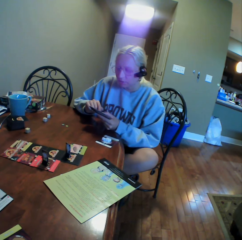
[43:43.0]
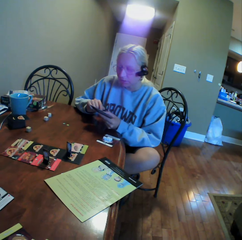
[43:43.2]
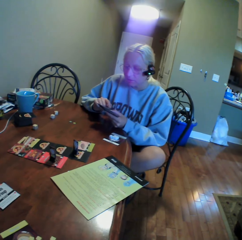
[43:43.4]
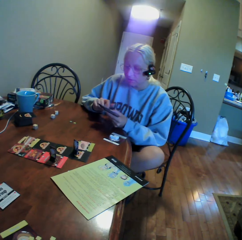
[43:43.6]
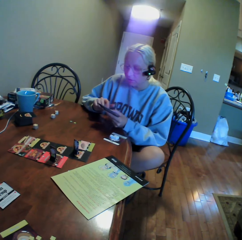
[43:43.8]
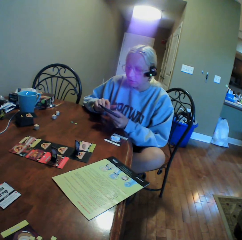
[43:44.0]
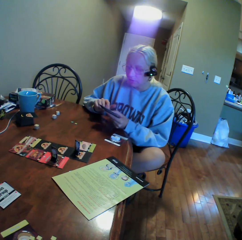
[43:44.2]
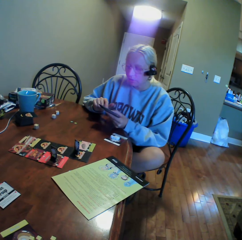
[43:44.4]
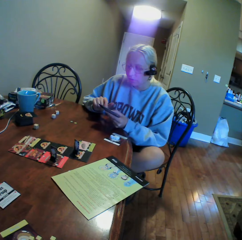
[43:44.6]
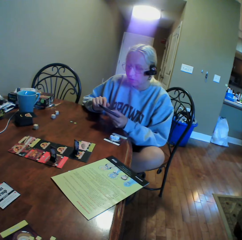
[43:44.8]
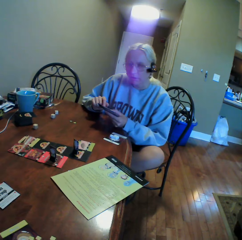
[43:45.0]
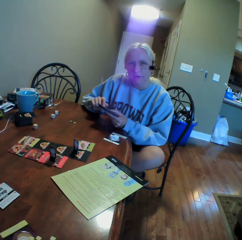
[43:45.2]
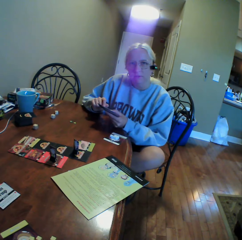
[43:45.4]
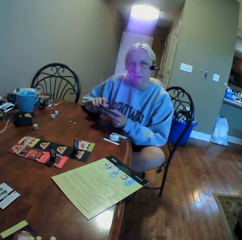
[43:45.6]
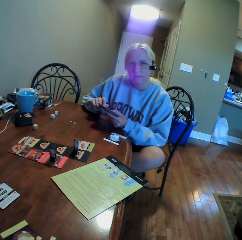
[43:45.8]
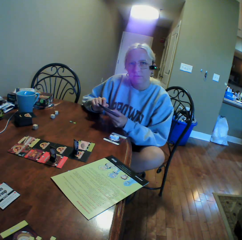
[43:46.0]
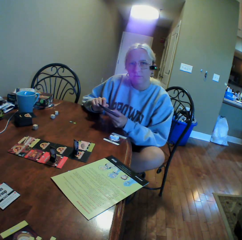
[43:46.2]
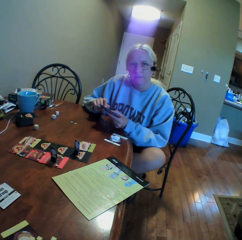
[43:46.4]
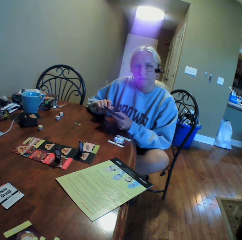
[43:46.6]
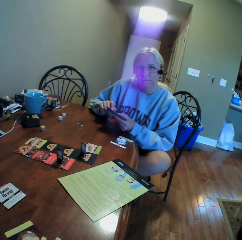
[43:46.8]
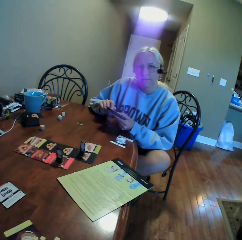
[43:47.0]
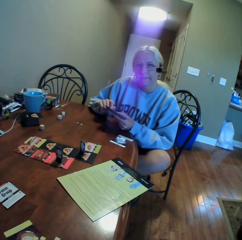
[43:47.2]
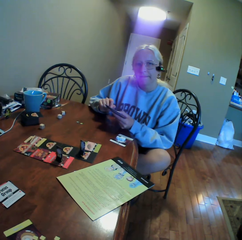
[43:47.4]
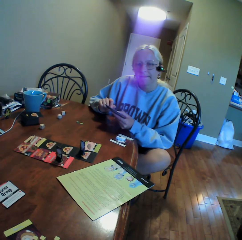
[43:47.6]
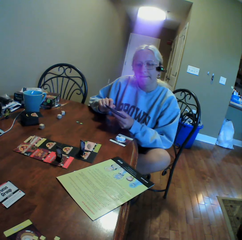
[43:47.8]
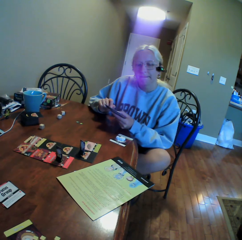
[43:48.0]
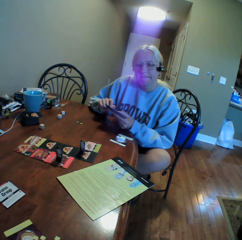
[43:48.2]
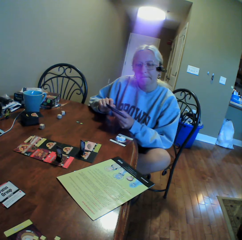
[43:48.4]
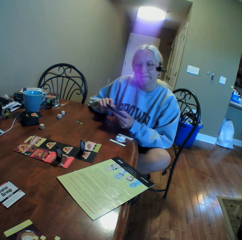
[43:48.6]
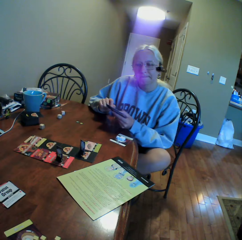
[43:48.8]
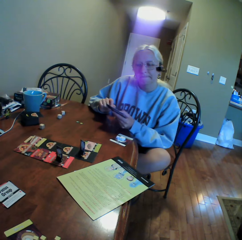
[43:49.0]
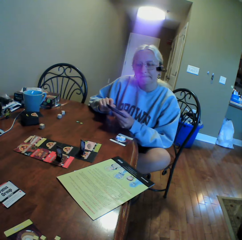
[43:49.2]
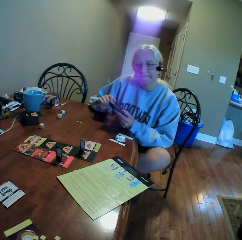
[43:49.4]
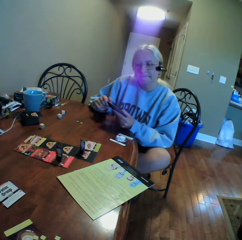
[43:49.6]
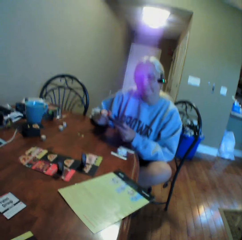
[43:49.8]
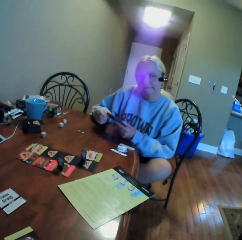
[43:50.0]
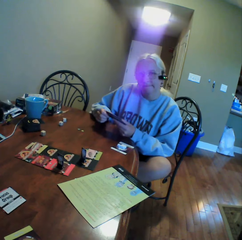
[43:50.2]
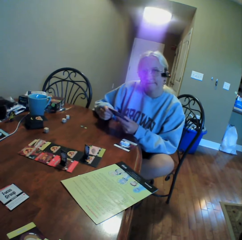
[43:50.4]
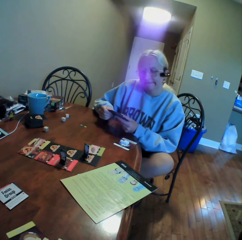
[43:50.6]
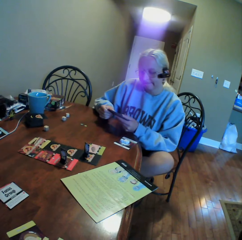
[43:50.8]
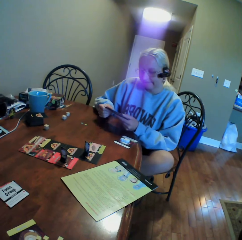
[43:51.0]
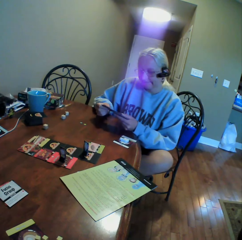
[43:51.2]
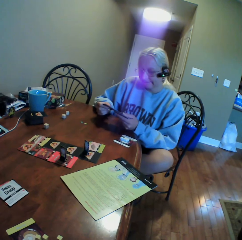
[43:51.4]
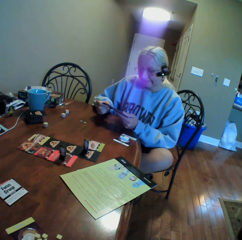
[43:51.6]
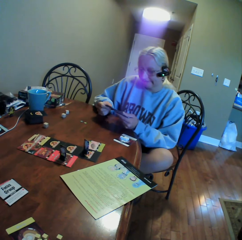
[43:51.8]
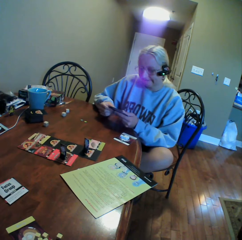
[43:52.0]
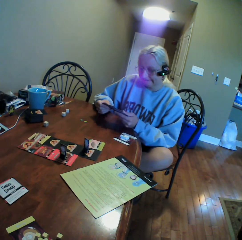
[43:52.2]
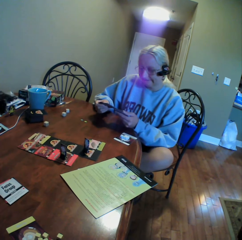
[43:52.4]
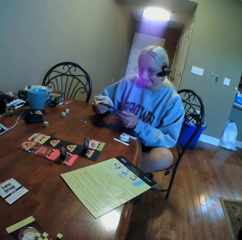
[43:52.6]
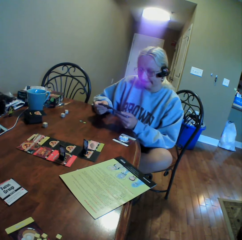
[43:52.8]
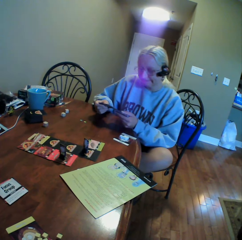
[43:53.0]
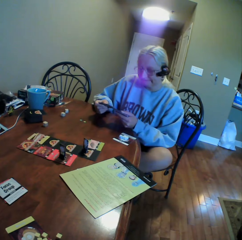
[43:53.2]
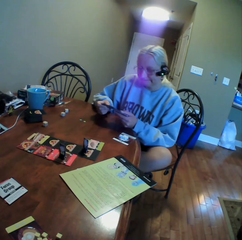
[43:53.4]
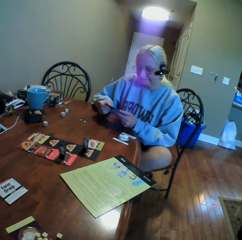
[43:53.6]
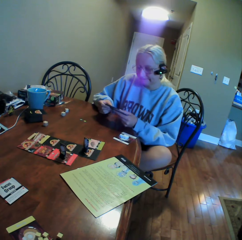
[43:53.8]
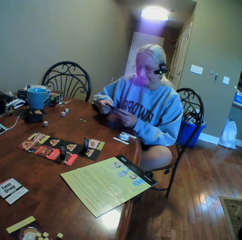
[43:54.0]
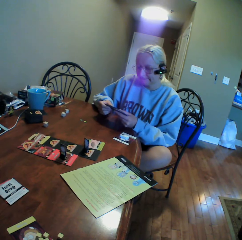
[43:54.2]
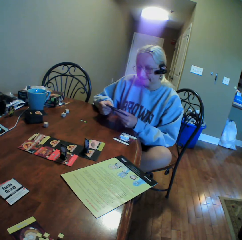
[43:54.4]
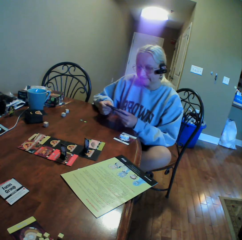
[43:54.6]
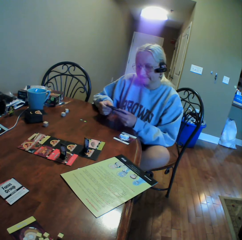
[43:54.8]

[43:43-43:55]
A woman moves her hand. The woman looks aside. The woman moves cards.

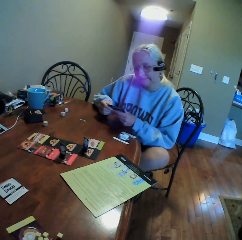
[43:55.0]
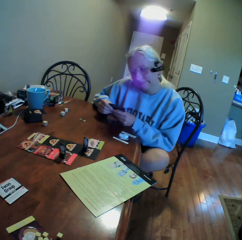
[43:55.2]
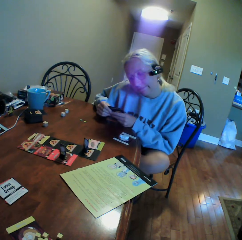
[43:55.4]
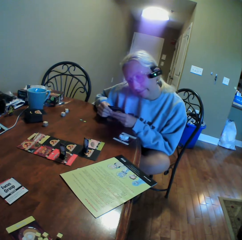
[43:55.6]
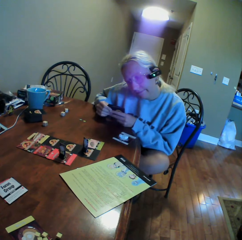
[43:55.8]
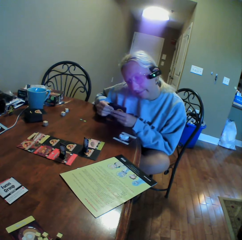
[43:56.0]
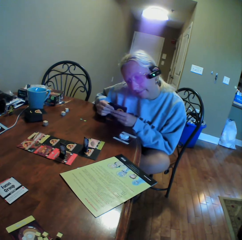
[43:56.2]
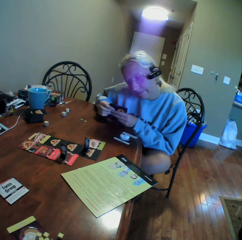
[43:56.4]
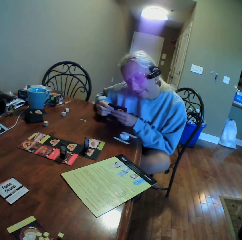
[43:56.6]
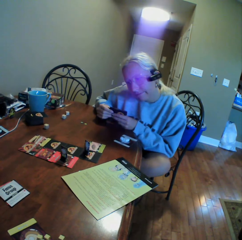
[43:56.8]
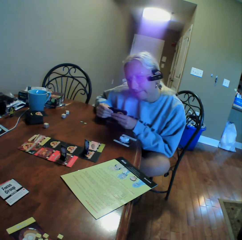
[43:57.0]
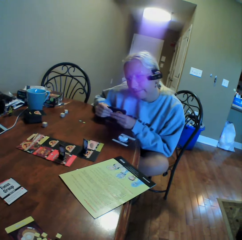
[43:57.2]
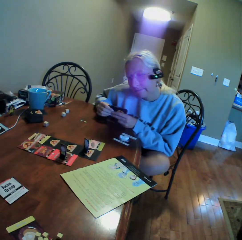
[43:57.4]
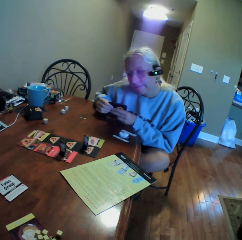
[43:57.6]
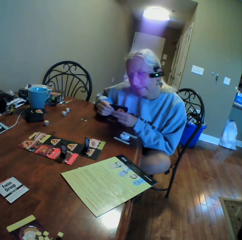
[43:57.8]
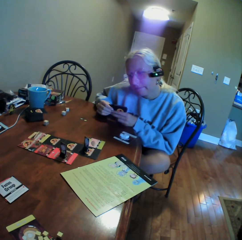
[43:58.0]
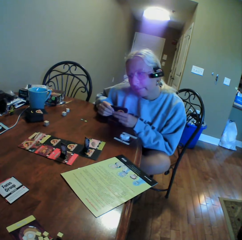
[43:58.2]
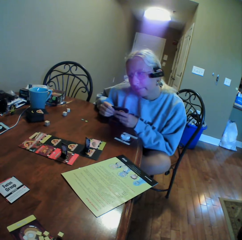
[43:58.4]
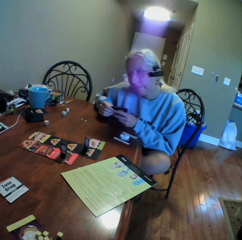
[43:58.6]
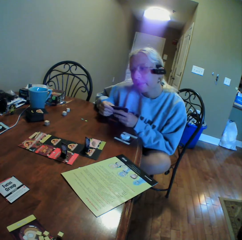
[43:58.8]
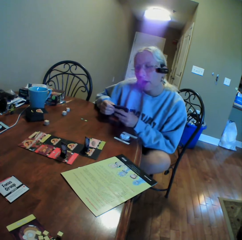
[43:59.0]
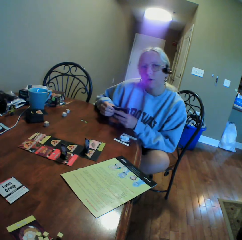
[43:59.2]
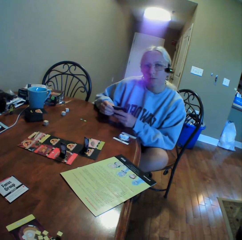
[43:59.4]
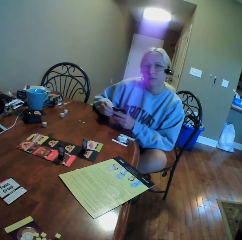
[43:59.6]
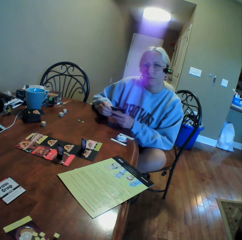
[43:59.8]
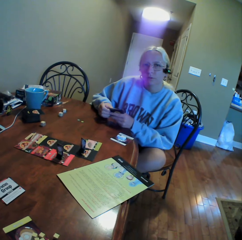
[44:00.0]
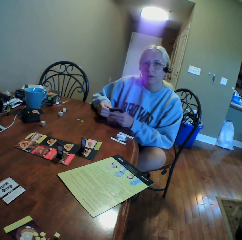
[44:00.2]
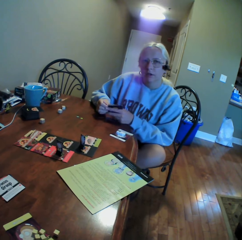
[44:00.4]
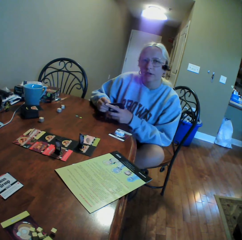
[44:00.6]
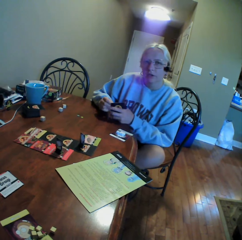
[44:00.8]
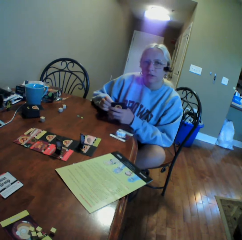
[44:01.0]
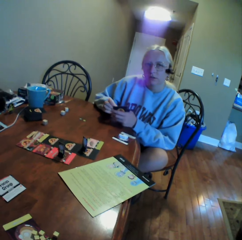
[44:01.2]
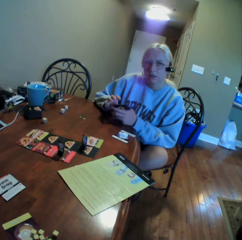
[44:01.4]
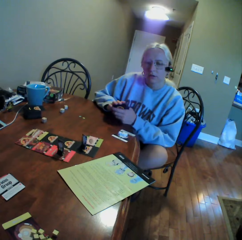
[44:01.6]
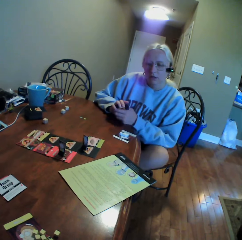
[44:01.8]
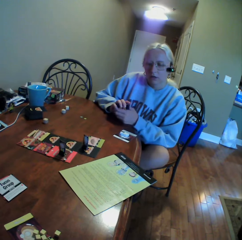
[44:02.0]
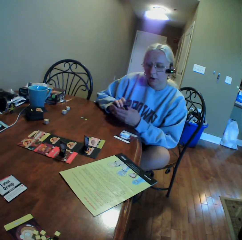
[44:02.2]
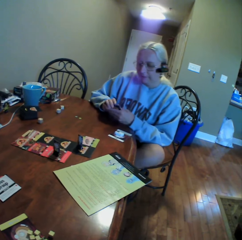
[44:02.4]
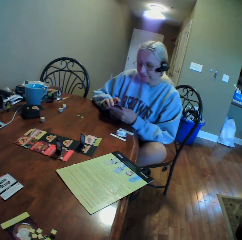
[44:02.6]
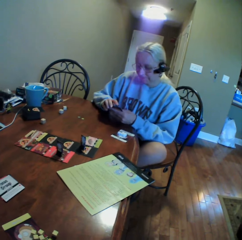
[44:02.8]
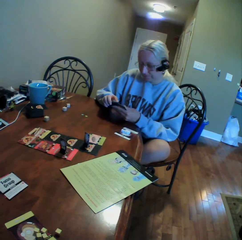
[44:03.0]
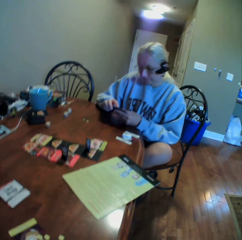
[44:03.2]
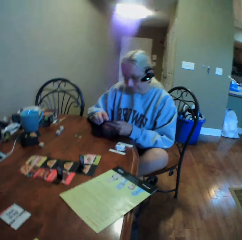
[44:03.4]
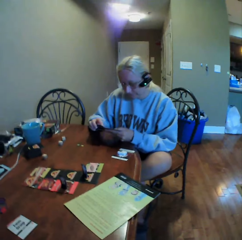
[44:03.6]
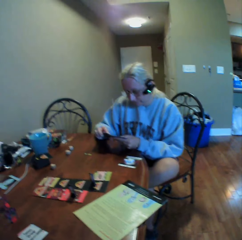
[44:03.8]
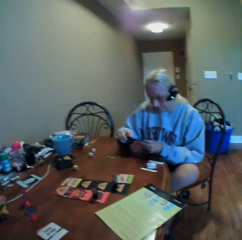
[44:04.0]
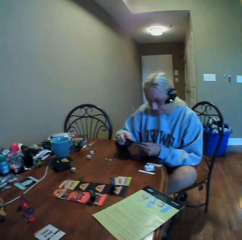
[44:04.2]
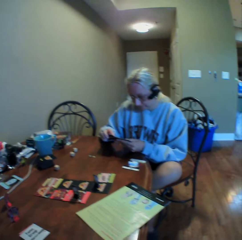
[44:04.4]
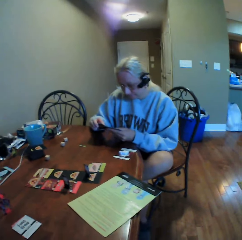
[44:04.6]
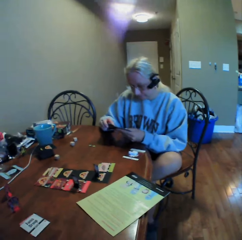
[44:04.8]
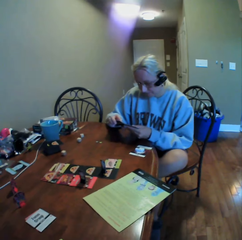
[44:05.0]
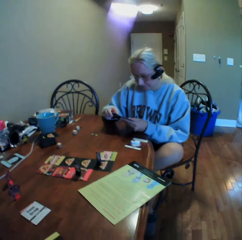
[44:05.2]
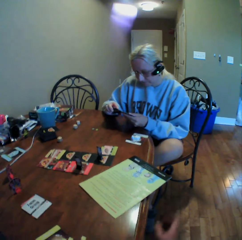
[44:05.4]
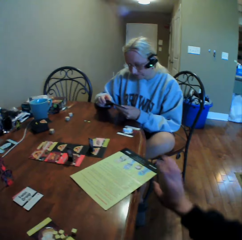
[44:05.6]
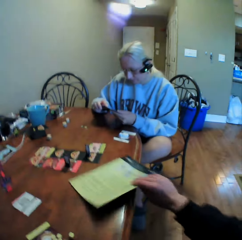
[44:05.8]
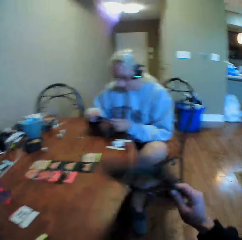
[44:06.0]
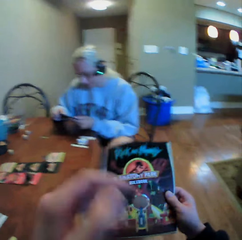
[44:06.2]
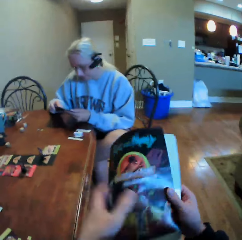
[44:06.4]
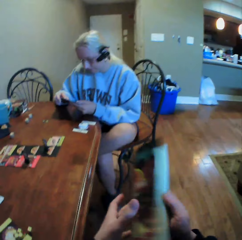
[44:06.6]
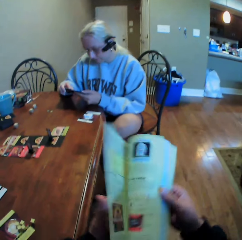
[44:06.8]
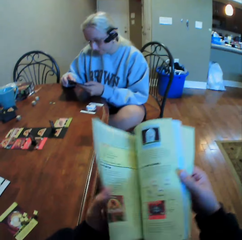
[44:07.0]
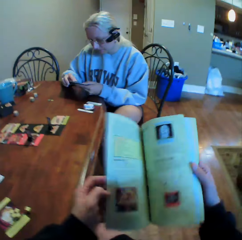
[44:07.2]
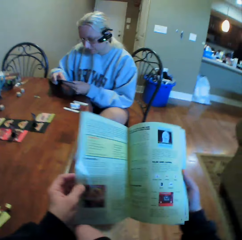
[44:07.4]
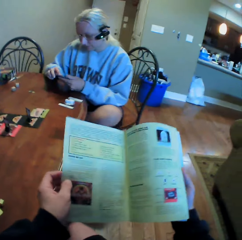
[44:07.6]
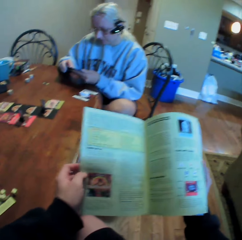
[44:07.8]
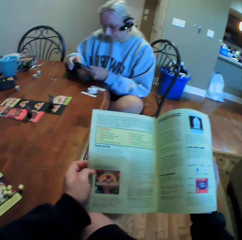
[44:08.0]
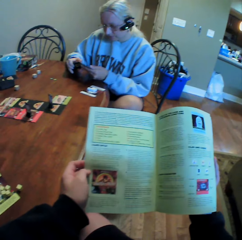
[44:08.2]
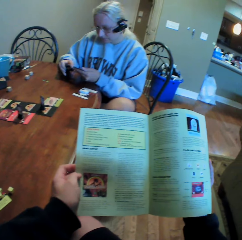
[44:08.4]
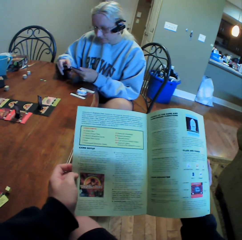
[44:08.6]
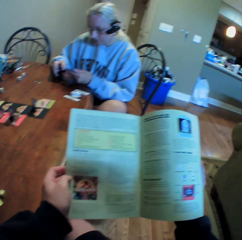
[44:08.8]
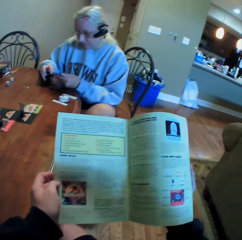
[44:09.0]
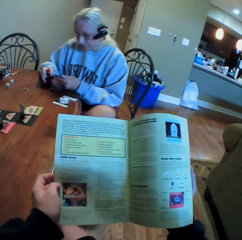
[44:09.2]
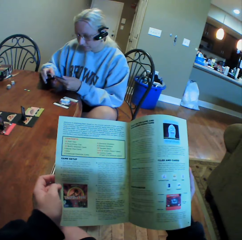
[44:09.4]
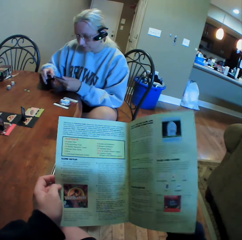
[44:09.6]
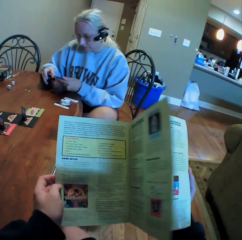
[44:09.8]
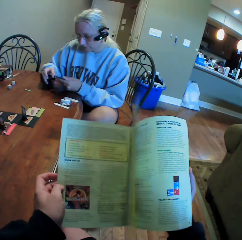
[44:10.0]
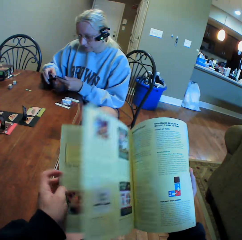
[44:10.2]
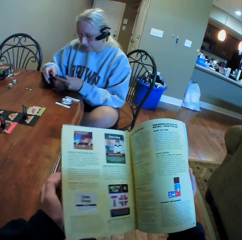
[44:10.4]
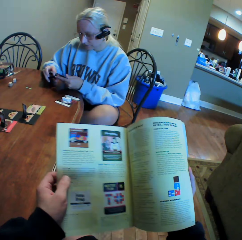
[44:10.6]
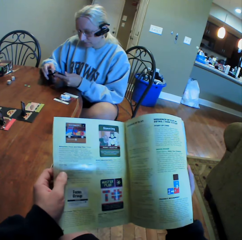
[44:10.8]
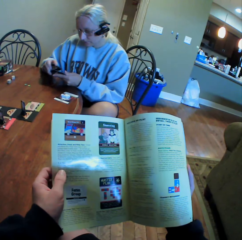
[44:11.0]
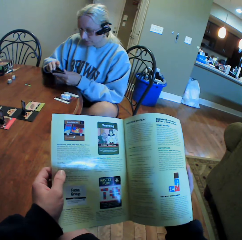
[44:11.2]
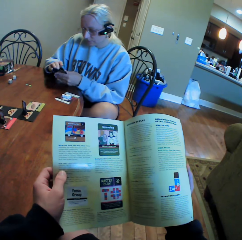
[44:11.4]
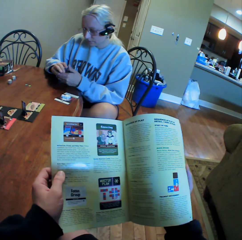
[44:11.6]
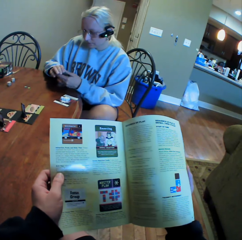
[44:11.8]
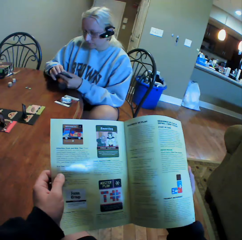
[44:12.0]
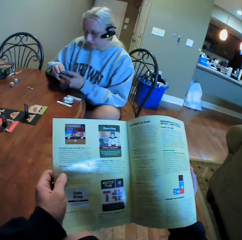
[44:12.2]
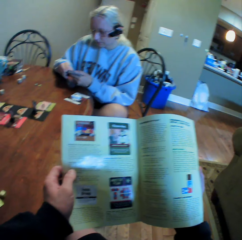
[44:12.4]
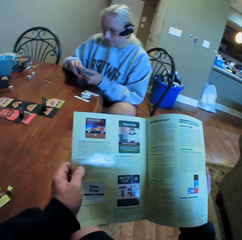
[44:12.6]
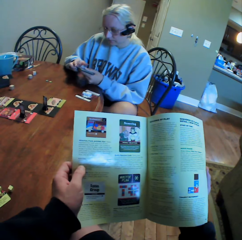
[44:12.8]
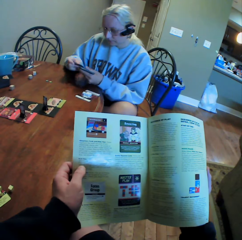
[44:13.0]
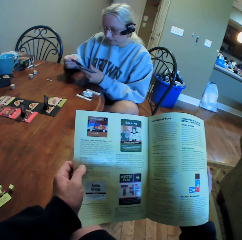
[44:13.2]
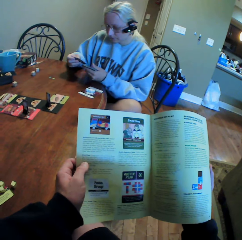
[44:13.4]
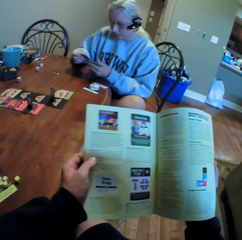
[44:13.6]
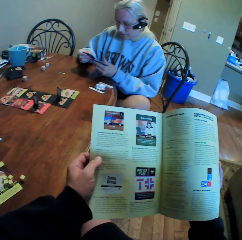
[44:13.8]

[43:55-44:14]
A woman moves around. The woman reads a book. The woman looks at something on the table. The woman looks around and moves around. The woman talks to someone. The woman moves cards and holds cards with both hands. The camera wearer picks up a book from the table. They open the book. They read the book. They turn the book page. They read the book. The woman moves cards.
